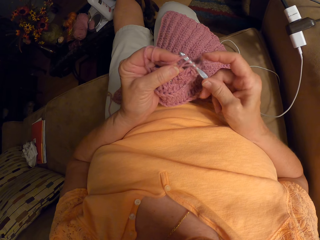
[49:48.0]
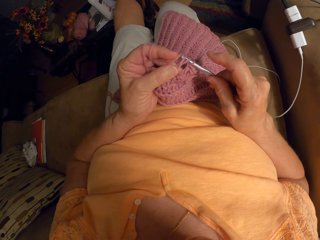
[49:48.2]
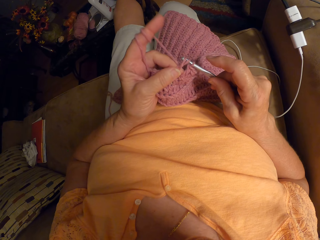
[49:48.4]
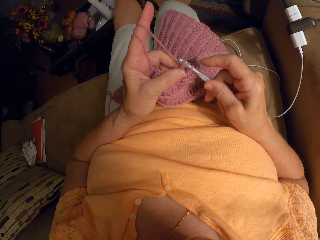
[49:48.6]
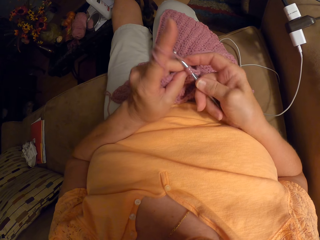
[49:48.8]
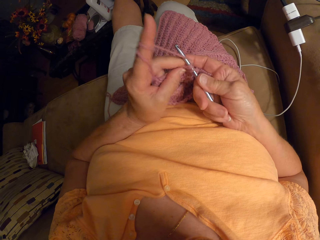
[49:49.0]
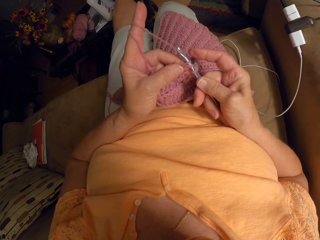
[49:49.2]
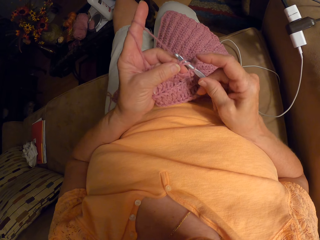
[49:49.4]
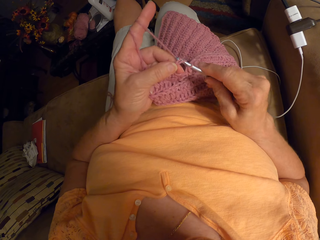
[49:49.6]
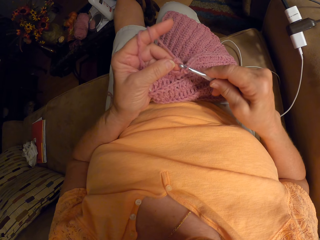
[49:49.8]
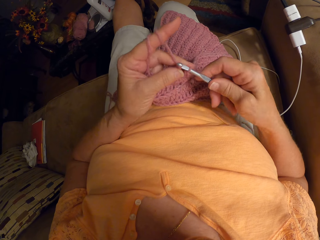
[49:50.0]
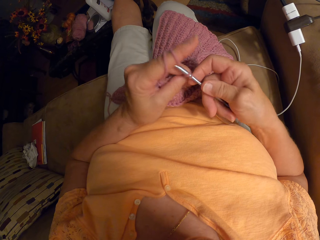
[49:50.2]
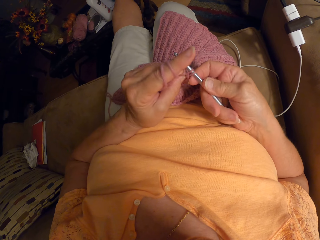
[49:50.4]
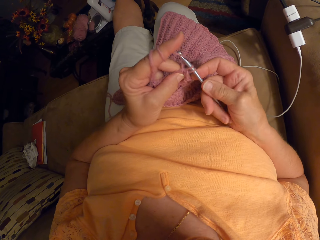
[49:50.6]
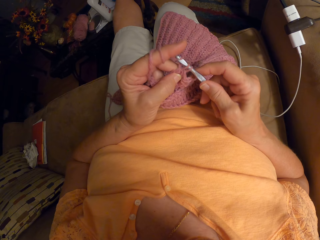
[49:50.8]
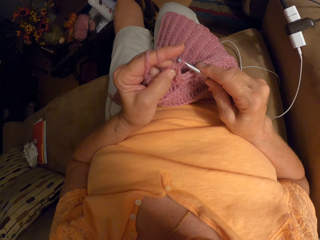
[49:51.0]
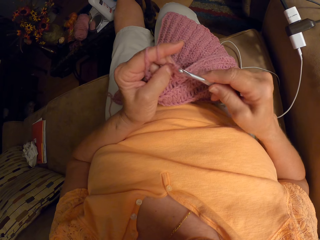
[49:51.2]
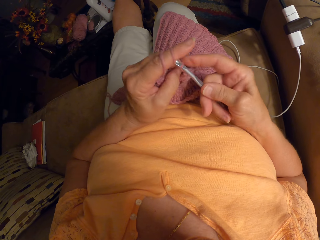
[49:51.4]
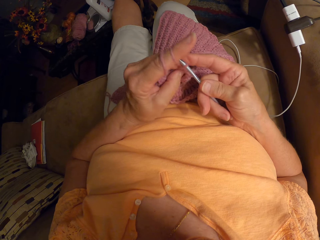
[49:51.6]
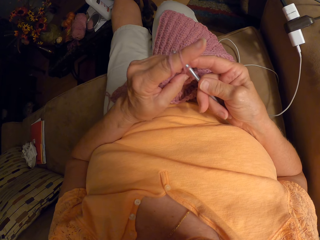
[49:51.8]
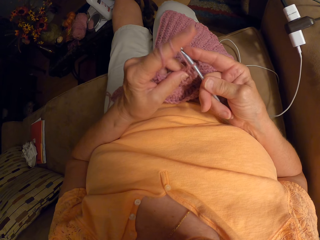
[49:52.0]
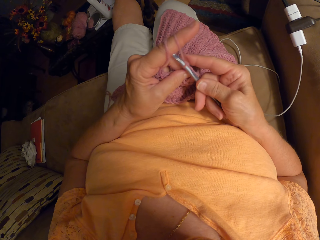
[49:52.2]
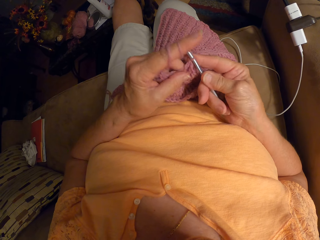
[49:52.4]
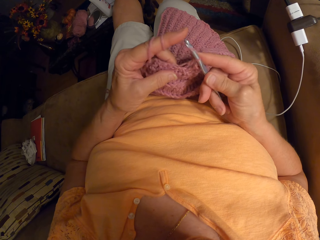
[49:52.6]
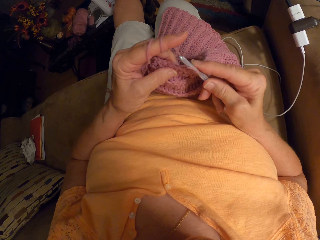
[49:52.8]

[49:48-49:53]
The camera wearer knits.

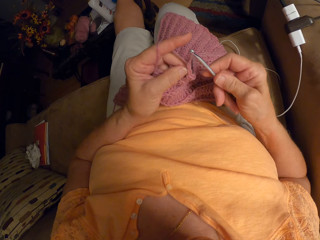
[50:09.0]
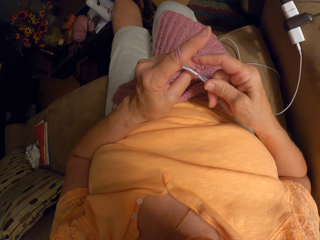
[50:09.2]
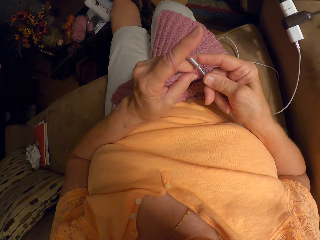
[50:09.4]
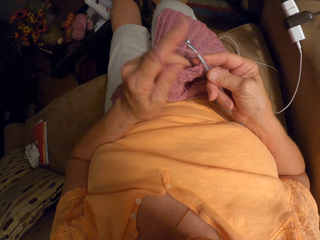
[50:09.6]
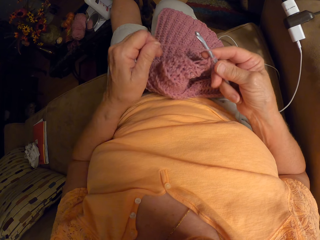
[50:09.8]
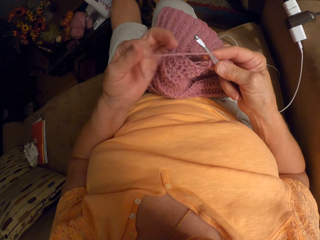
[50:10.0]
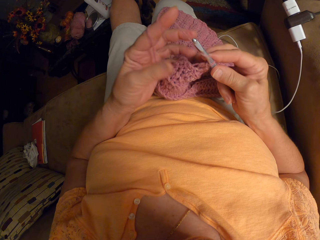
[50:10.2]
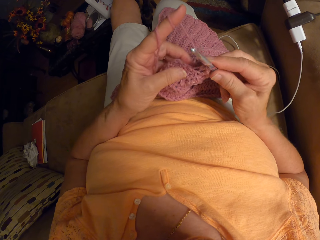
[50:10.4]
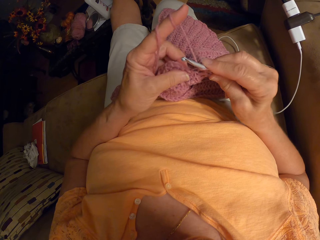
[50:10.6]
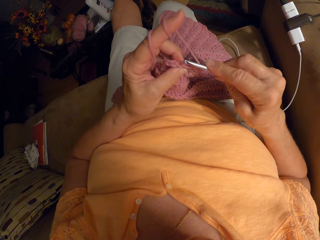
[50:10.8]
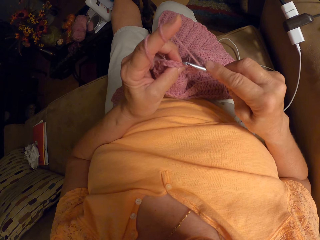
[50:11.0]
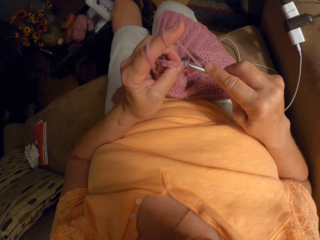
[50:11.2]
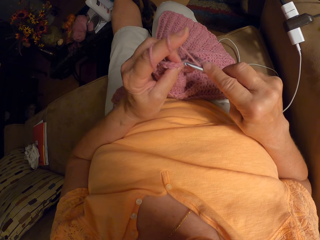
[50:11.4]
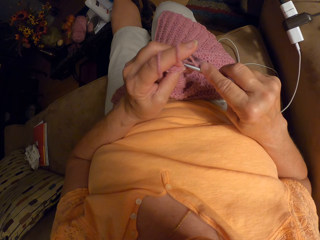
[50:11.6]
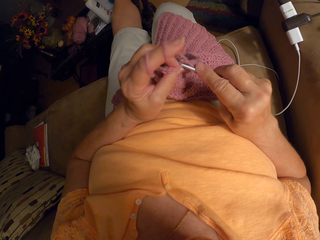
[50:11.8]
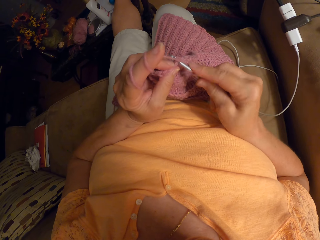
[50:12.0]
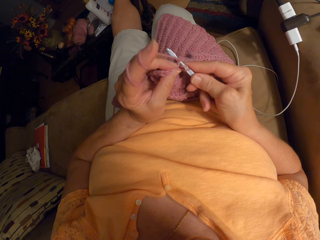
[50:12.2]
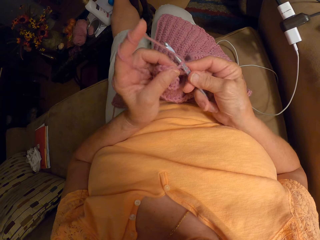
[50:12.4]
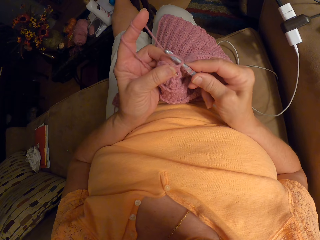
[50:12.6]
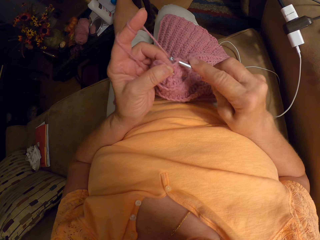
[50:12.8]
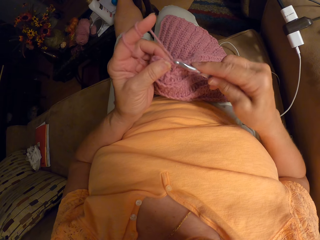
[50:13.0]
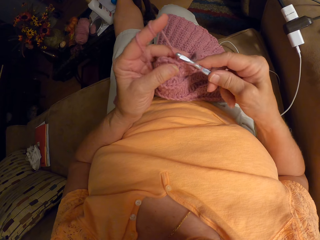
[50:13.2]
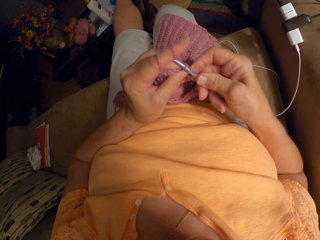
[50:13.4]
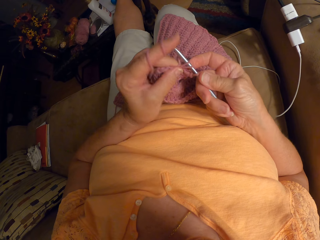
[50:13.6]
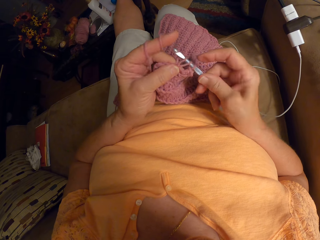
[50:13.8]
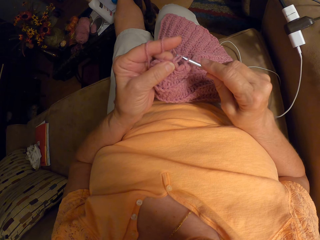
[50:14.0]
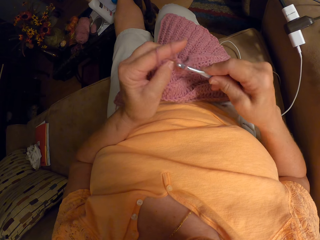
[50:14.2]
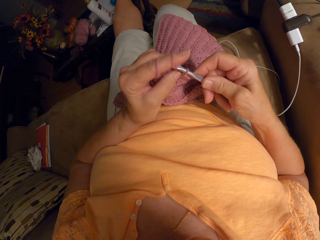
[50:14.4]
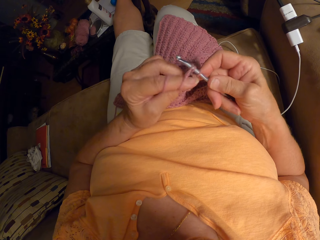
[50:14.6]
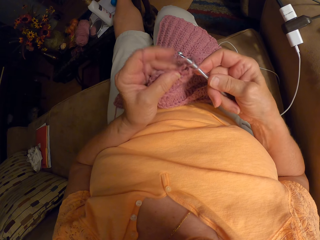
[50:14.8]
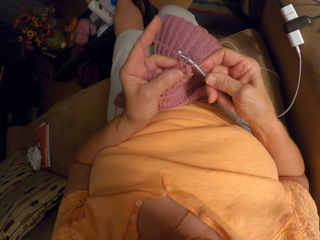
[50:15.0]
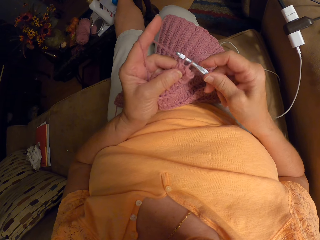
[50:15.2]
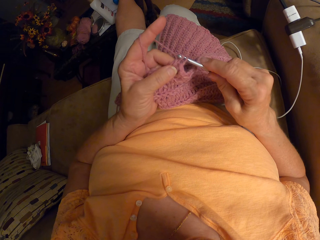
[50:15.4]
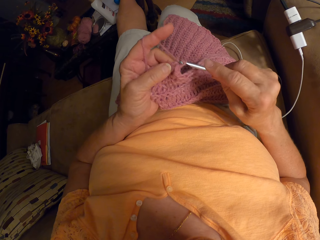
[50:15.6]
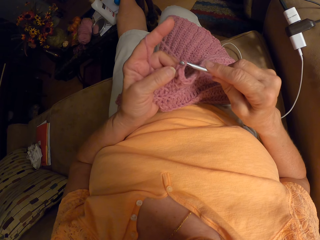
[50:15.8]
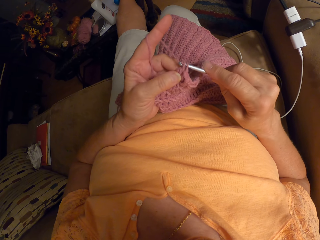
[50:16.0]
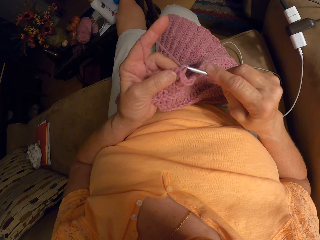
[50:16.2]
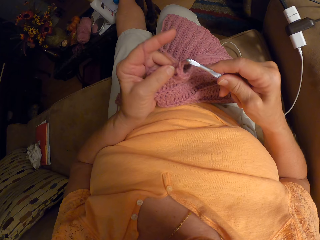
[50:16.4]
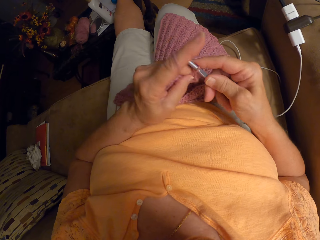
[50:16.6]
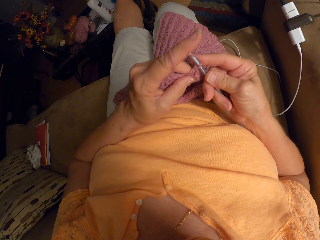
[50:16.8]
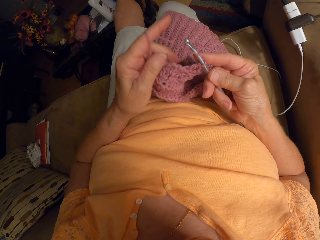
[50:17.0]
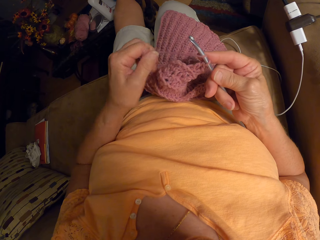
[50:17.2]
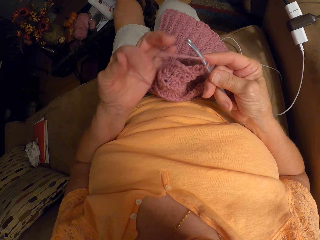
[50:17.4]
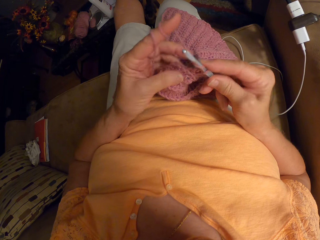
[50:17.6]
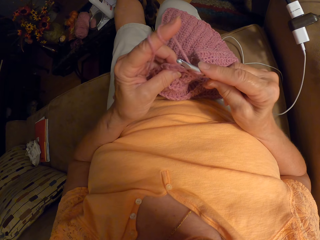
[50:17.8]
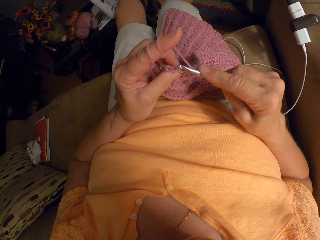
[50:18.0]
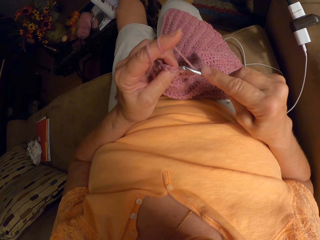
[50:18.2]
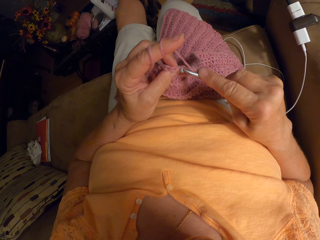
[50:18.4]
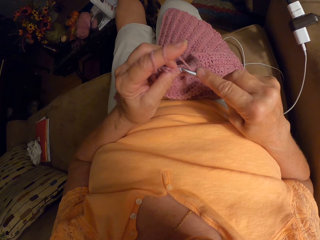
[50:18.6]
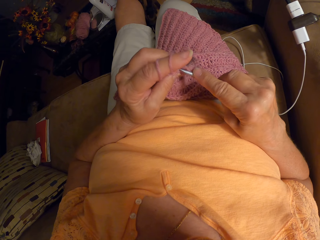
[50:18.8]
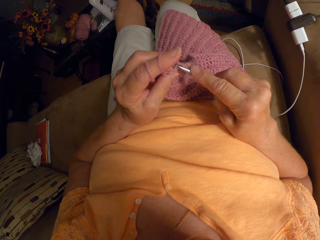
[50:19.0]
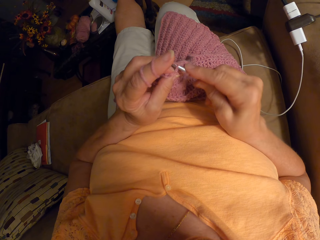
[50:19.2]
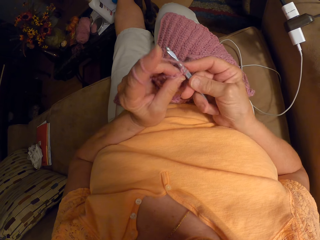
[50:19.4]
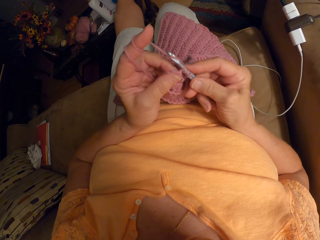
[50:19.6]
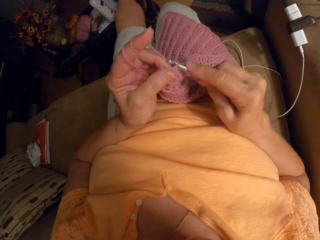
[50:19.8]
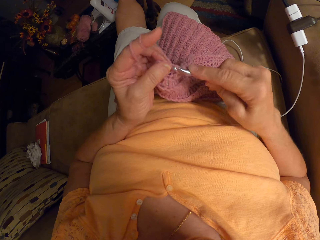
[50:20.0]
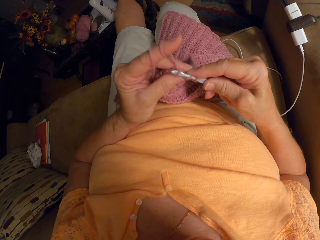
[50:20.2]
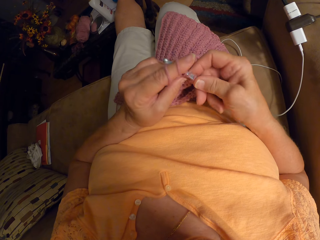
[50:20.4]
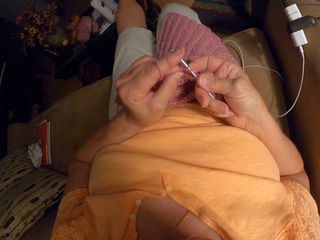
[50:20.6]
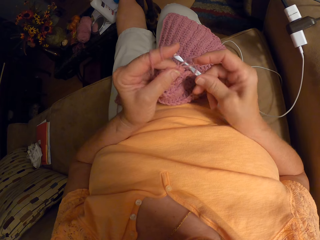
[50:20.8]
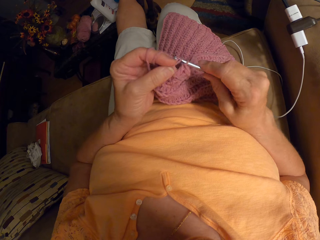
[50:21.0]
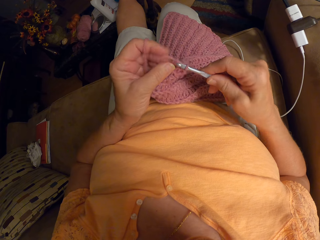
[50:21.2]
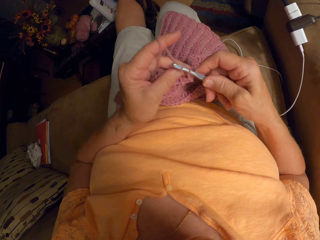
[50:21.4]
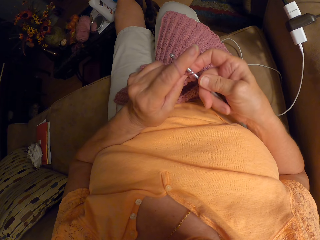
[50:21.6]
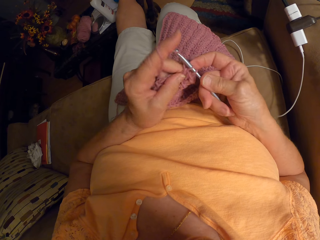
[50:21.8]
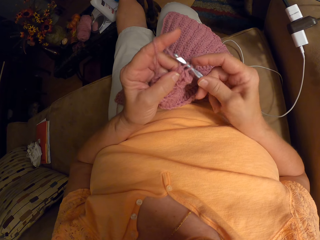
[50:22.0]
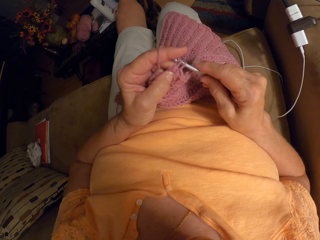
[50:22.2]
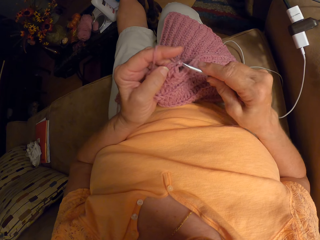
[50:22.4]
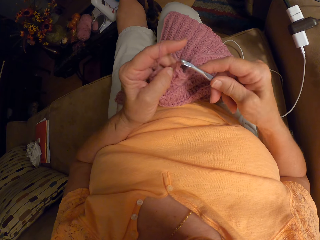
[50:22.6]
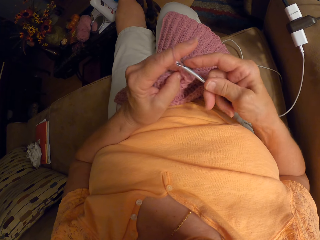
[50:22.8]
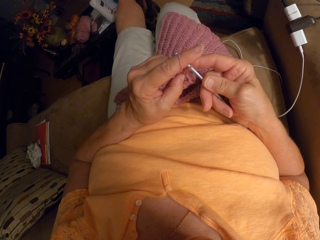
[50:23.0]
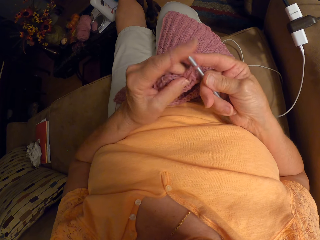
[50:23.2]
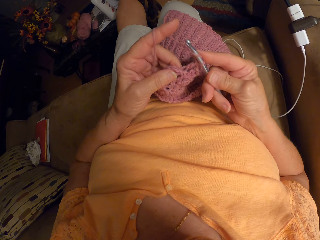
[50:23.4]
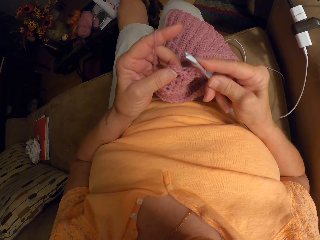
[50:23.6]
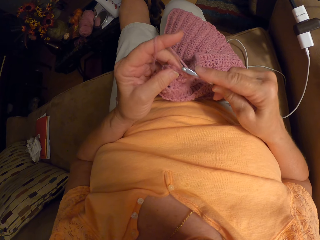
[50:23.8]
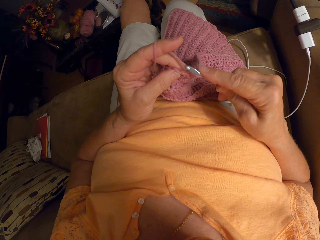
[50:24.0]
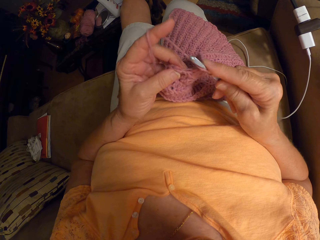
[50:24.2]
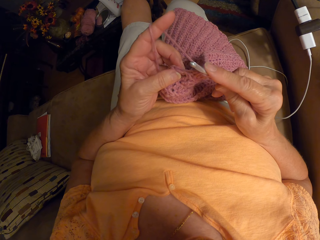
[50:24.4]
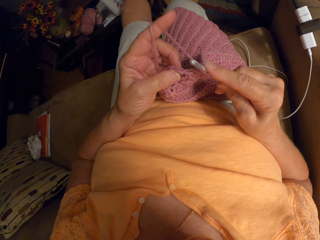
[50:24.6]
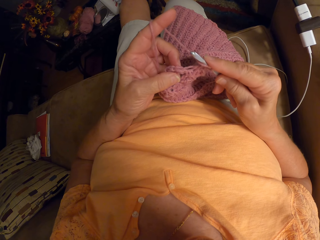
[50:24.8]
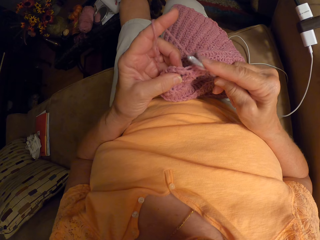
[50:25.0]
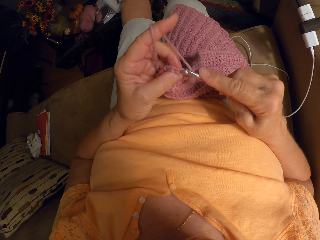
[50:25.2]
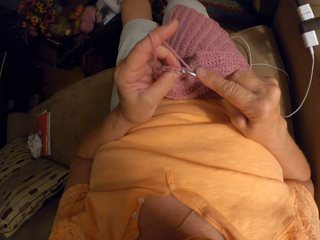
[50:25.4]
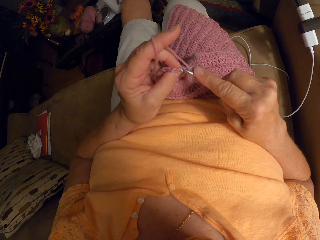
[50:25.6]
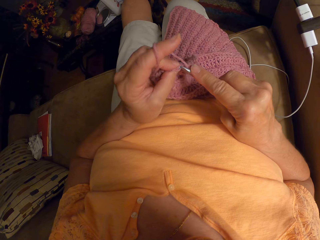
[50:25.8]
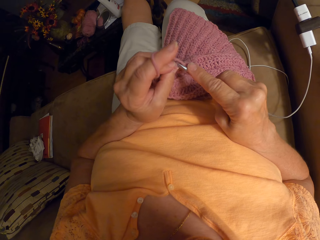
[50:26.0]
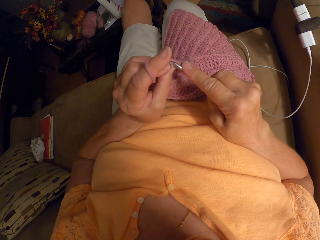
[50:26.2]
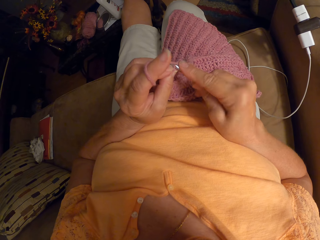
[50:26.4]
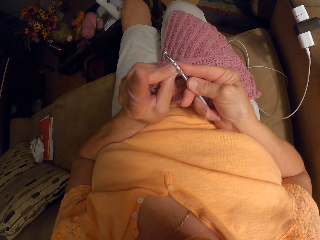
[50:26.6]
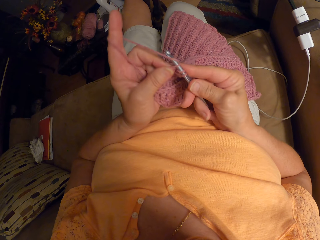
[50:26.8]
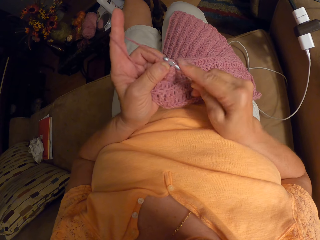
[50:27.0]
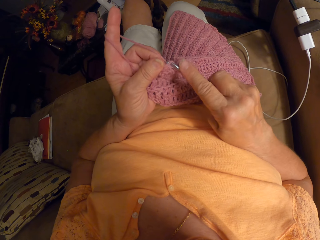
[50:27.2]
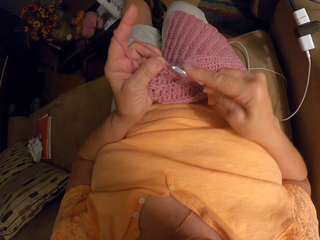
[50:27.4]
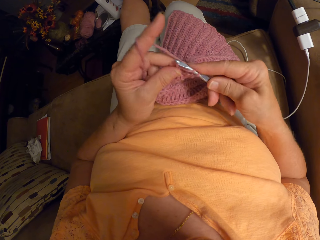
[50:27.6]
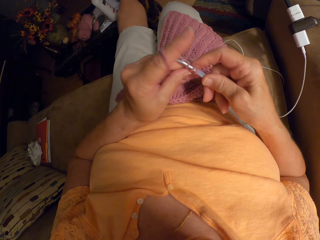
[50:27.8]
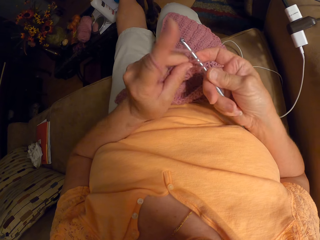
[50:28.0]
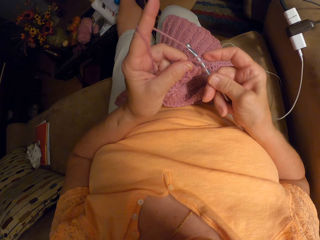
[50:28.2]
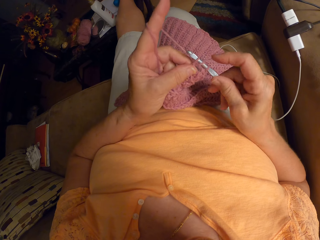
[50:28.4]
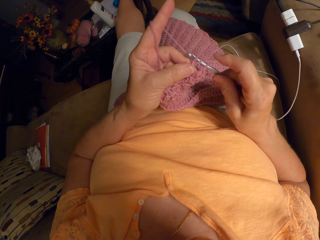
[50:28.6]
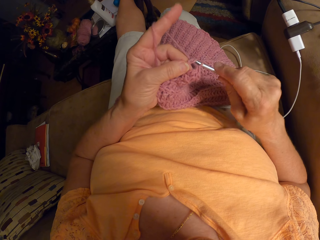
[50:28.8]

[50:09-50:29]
The camera wearer rolls the fabric to the finger. They knit.
